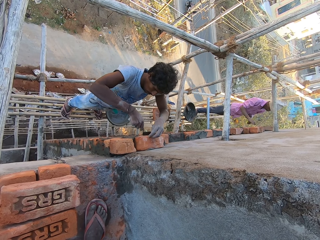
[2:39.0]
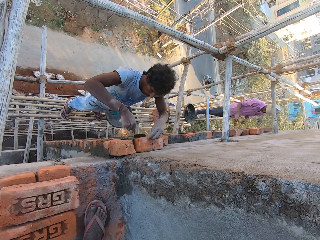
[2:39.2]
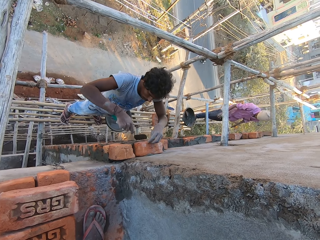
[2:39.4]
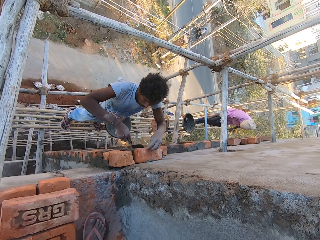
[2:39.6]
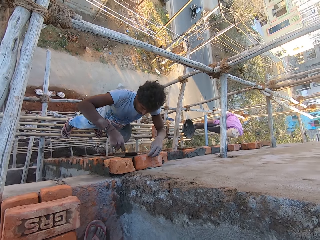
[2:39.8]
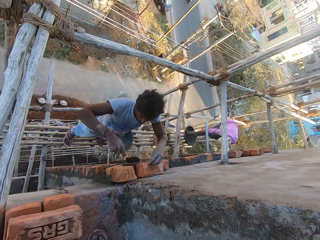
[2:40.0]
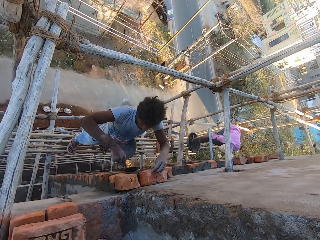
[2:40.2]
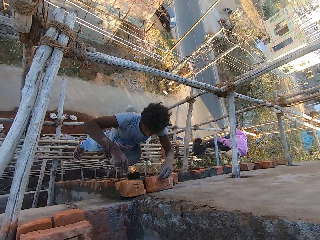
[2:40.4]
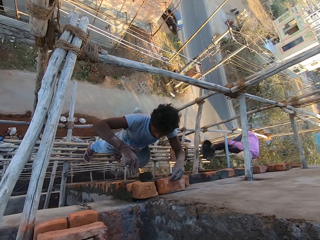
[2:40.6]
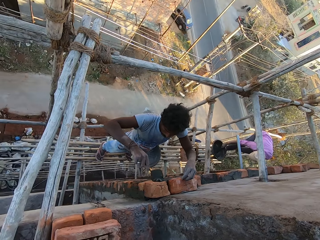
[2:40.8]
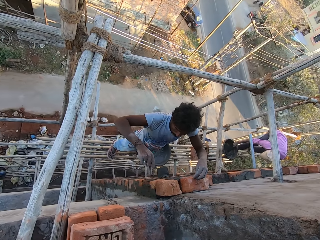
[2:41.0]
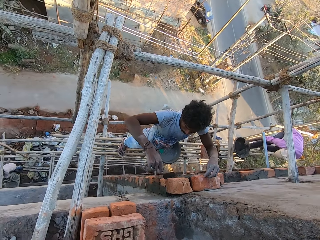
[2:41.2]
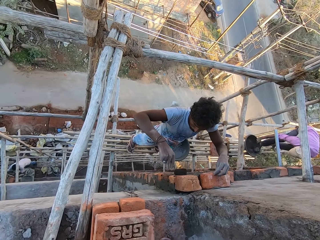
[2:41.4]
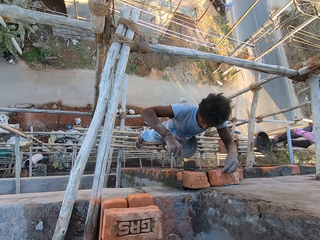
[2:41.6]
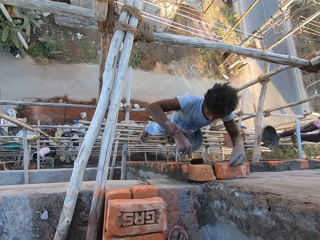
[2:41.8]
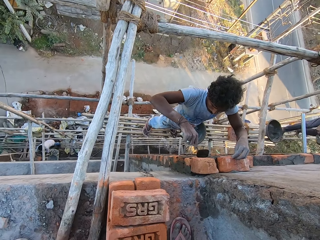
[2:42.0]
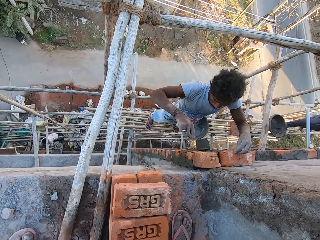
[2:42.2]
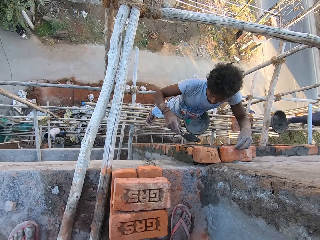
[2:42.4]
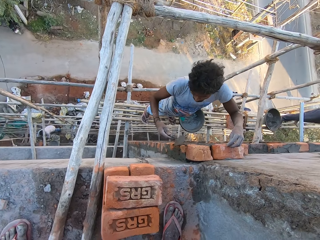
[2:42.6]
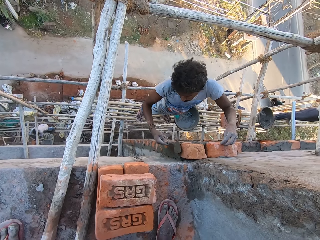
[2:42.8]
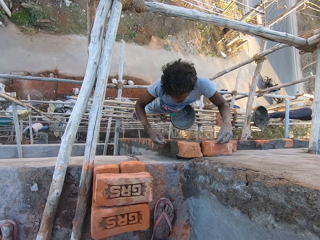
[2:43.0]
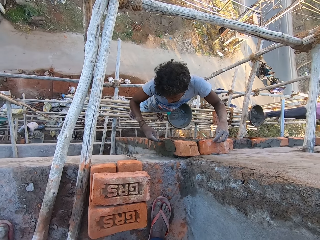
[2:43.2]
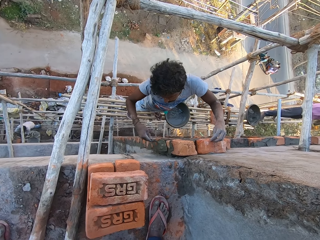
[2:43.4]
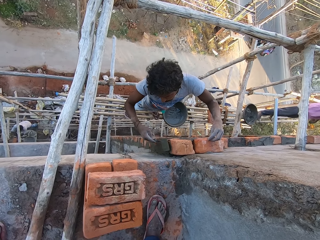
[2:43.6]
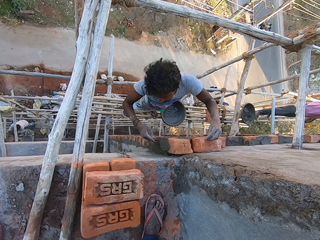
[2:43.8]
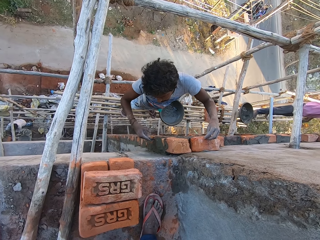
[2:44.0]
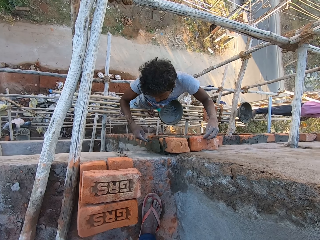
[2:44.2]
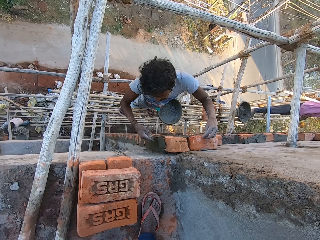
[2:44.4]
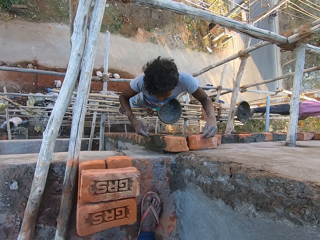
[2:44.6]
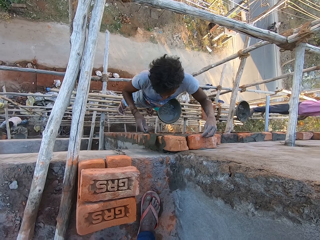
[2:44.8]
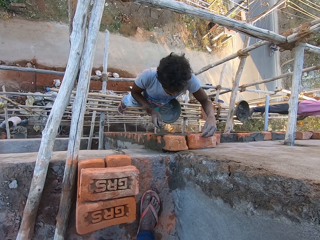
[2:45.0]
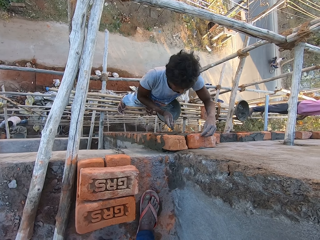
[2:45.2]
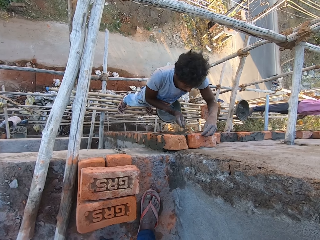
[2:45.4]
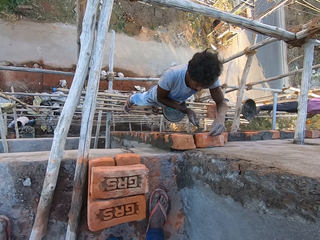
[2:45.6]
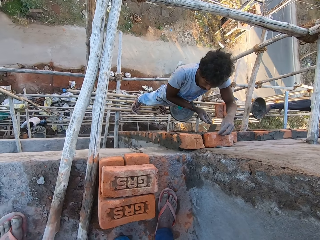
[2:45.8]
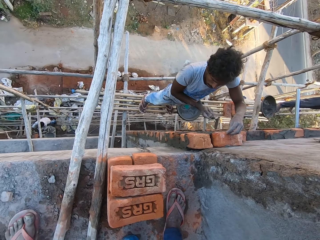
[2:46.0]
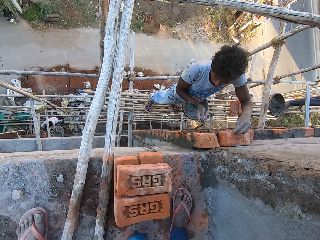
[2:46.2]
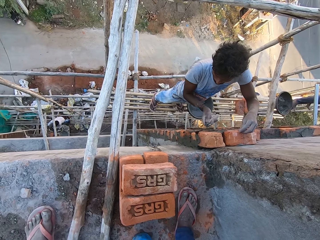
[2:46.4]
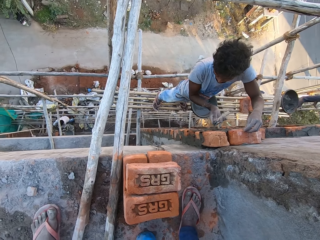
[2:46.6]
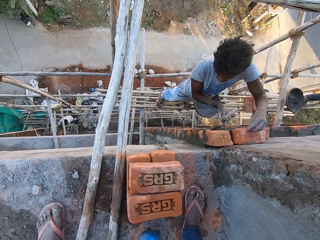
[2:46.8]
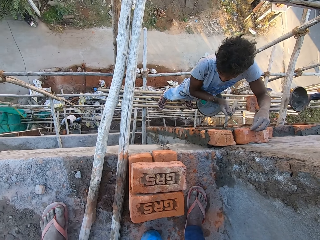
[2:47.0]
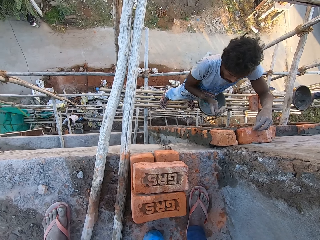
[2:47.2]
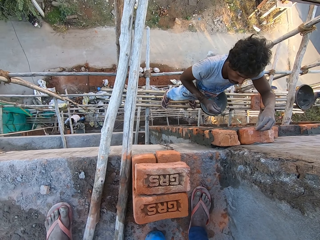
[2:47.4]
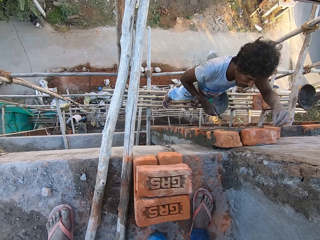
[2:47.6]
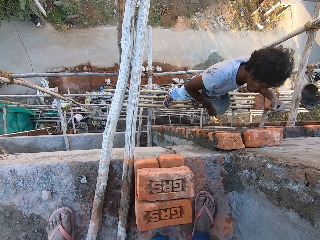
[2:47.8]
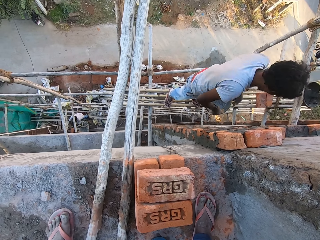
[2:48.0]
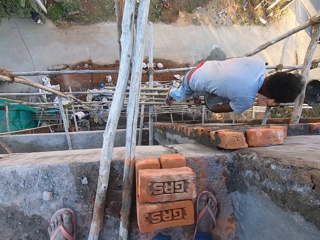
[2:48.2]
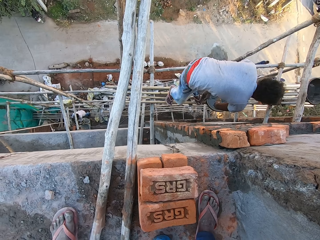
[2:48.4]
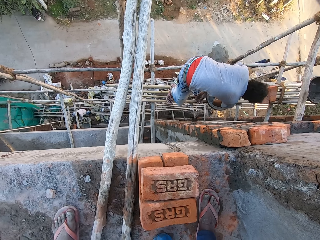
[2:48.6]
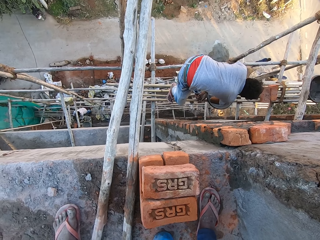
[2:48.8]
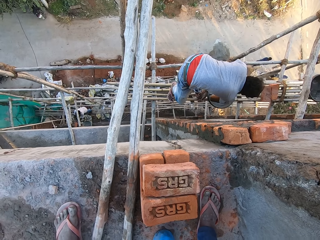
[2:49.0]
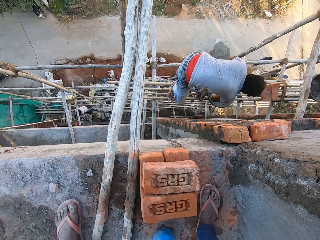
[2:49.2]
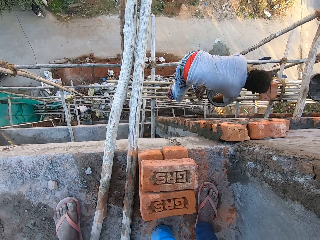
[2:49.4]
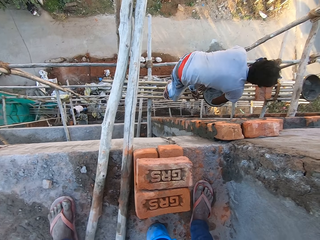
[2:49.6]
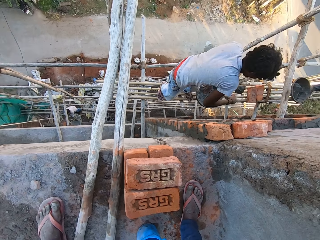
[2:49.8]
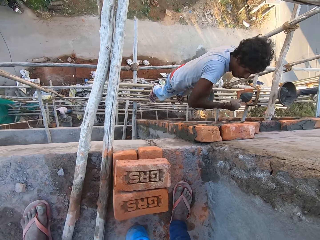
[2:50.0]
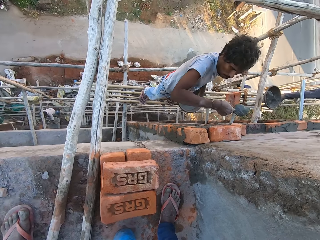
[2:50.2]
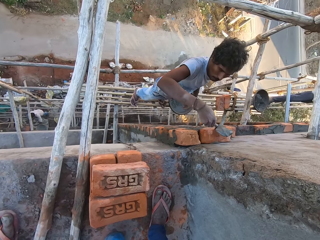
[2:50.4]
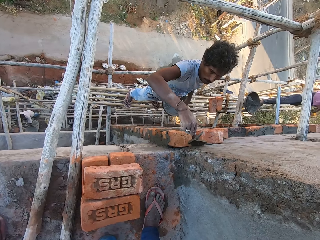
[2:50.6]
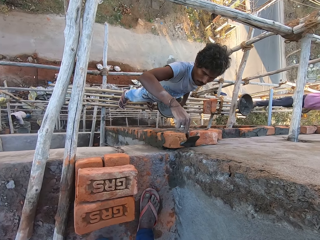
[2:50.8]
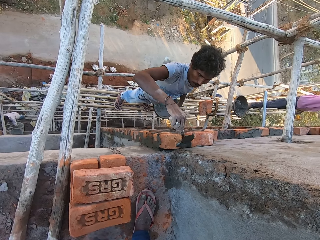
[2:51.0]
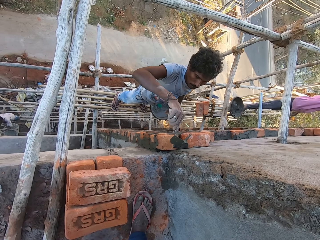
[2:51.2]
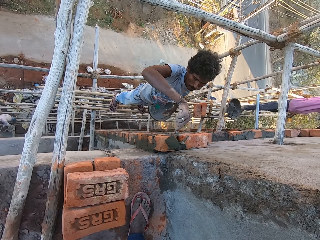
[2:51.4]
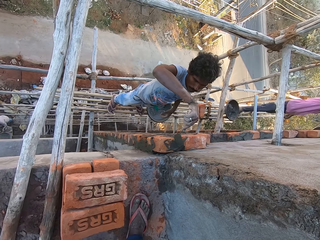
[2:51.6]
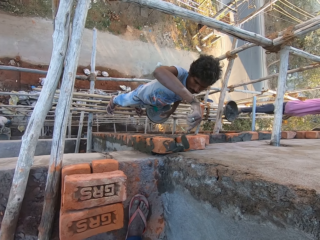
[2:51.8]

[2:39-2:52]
A man picks up the trowel from the head pan with his right hand, and scoops some concrete from the head pan with the trowel in his right hand. The camera wearer looks at the ground. Another man scoops some concrete from the head pan with the trowel in his right hand, and cements the bricks on the wall with the trowel in his right hand.

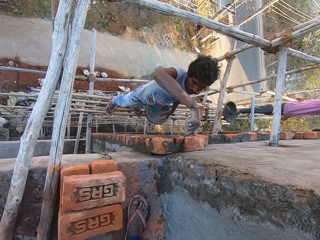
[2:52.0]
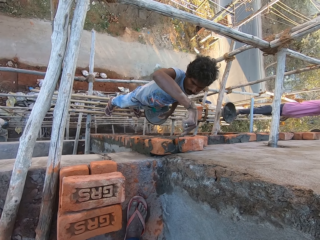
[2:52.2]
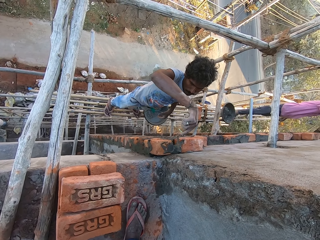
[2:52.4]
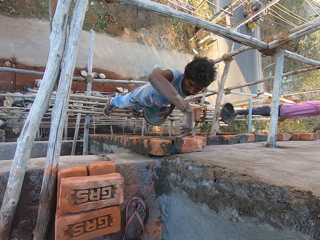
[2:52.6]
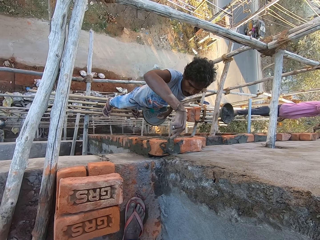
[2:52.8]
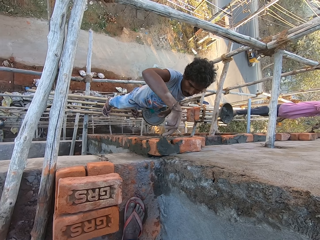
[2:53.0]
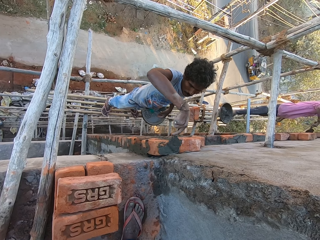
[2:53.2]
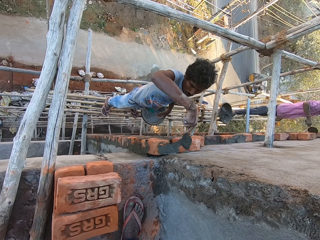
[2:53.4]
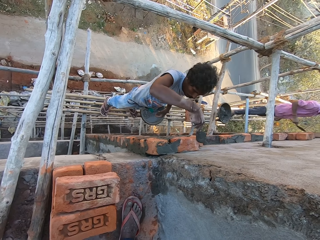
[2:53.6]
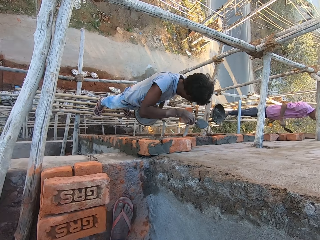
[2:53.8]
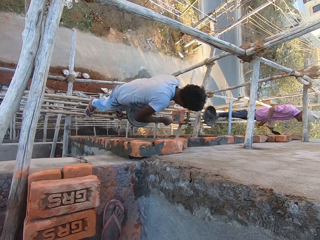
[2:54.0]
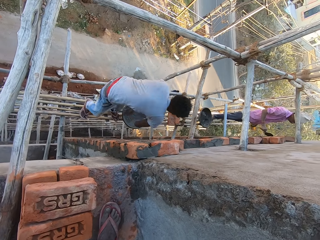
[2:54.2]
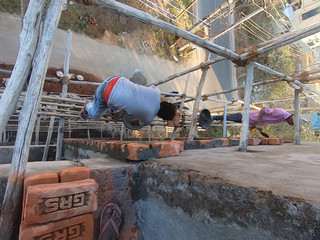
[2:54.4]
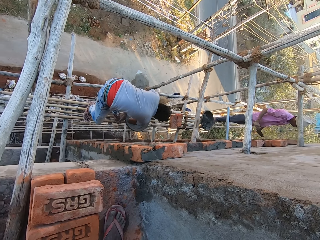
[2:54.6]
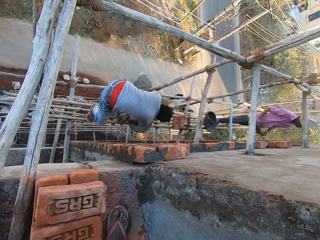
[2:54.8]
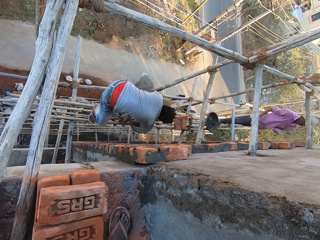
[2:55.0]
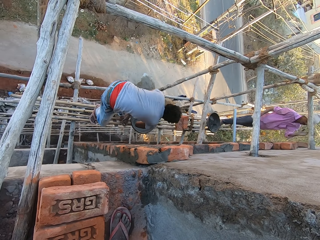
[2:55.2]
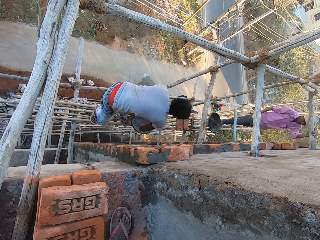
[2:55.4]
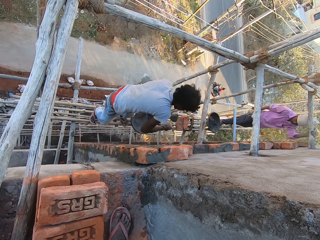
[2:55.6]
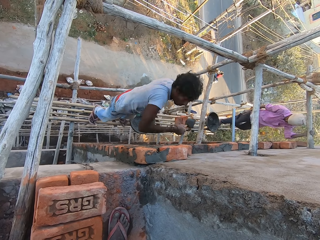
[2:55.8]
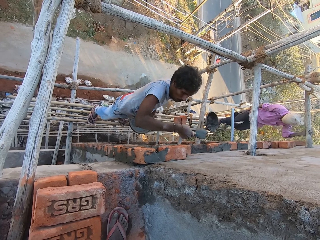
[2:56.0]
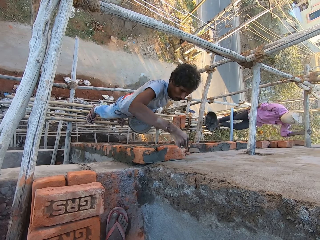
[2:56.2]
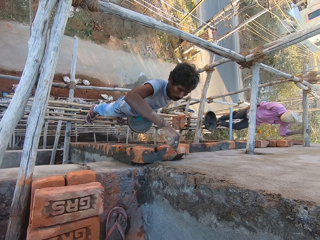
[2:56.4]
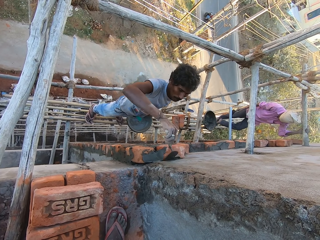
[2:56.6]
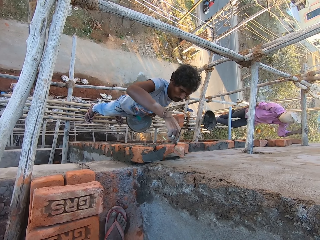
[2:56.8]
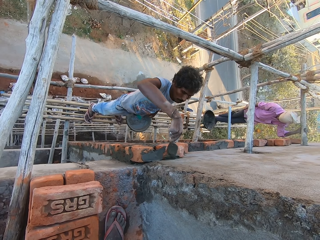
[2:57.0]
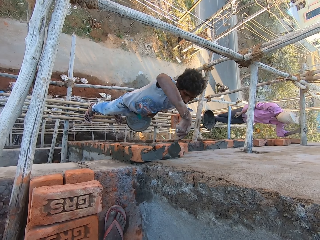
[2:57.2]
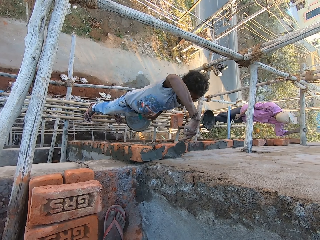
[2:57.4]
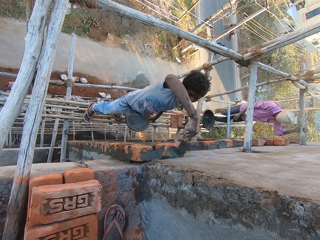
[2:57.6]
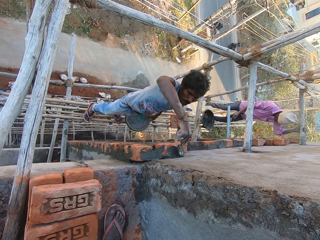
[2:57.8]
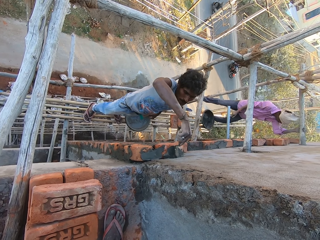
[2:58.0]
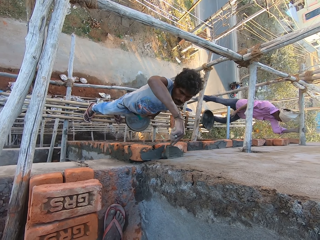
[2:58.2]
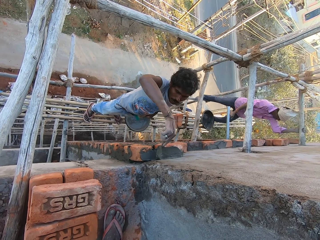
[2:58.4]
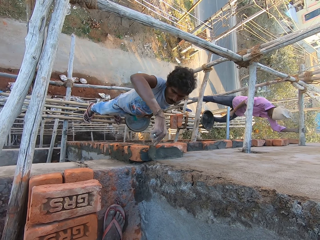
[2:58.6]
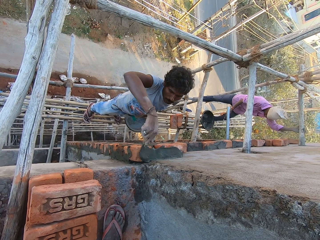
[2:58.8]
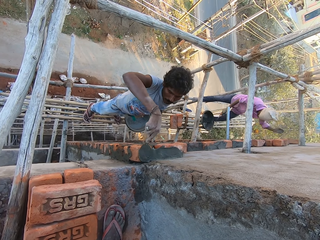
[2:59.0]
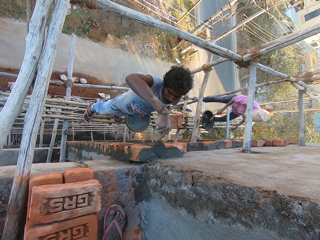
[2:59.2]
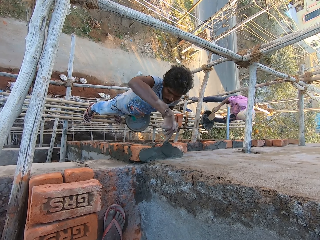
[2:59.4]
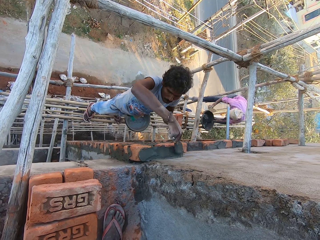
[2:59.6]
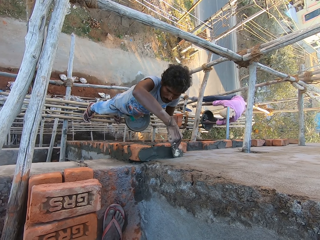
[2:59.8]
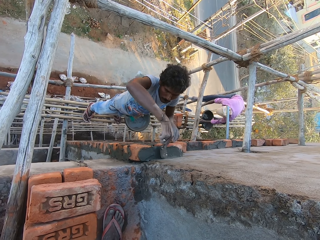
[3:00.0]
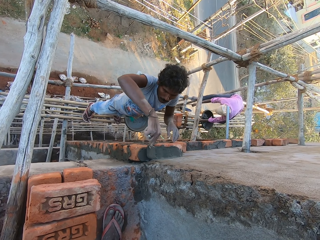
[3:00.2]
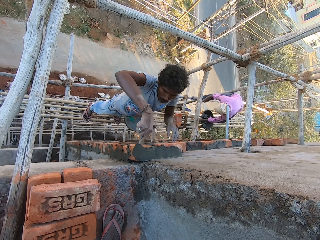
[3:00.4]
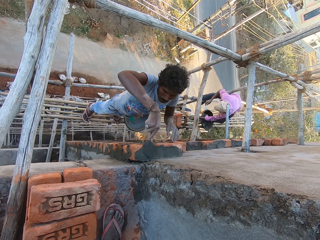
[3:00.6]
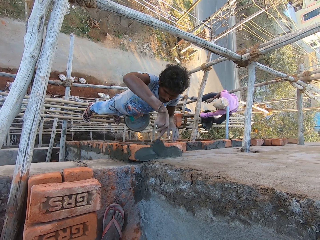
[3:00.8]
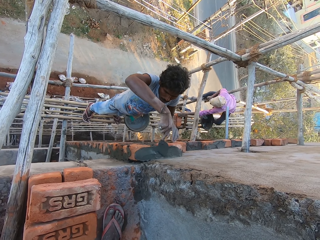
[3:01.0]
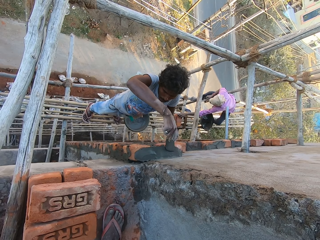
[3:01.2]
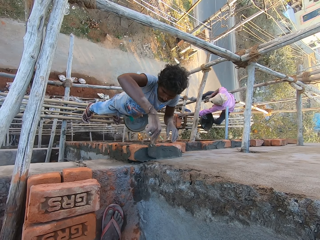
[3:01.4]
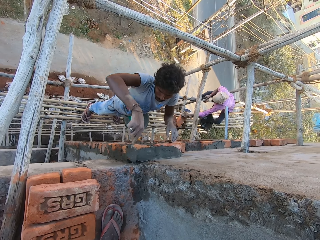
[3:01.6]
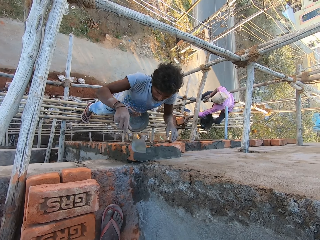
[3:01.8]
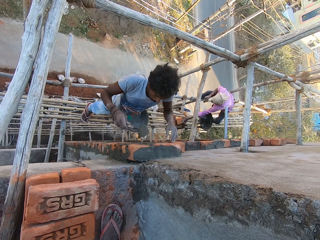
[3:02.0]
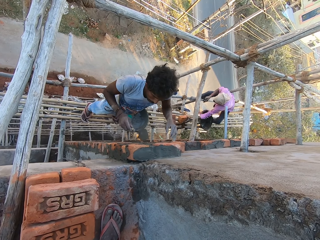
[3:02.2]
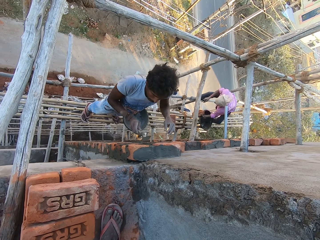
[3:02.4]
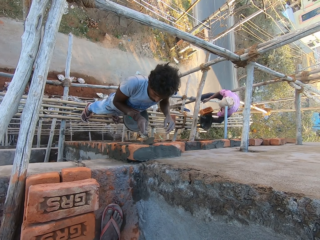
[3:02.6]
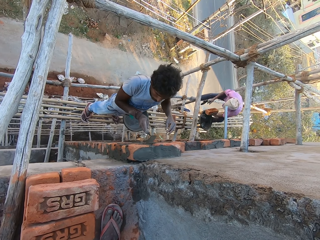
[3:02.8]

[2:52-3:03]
The camera wearer looks at a person. A man scoops some concrete from the head pan with the trowel in his right hand. Another man holds the wooden scaffolding with his left hand. The first man cements the bricks on the wall with the trowel in his right hand. The other man hits the wooden scaffolding with the trowel in his right hand, and picks up a brick from the wooden scaffolding with his left hand.
